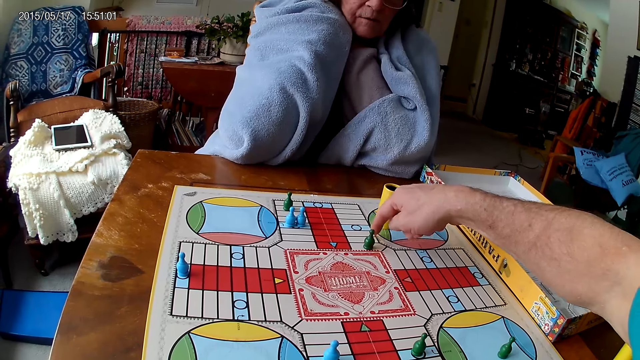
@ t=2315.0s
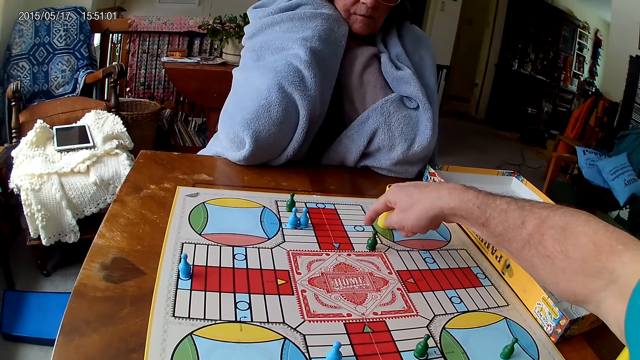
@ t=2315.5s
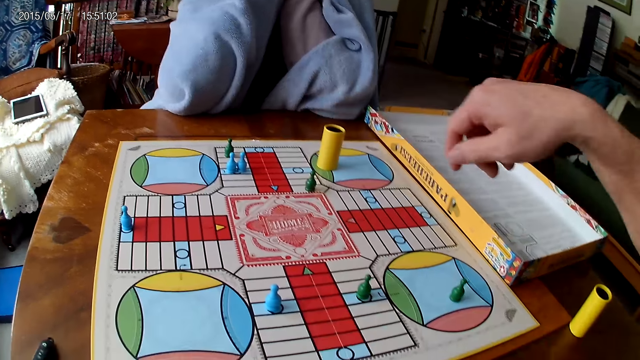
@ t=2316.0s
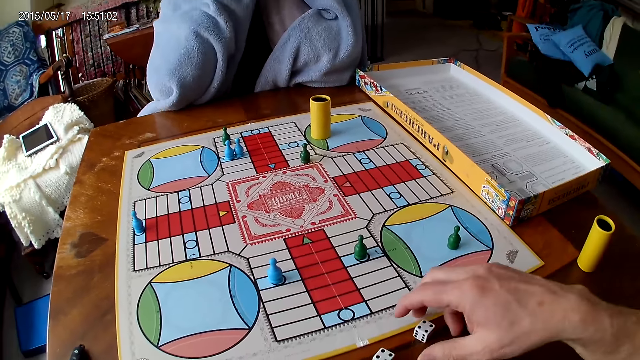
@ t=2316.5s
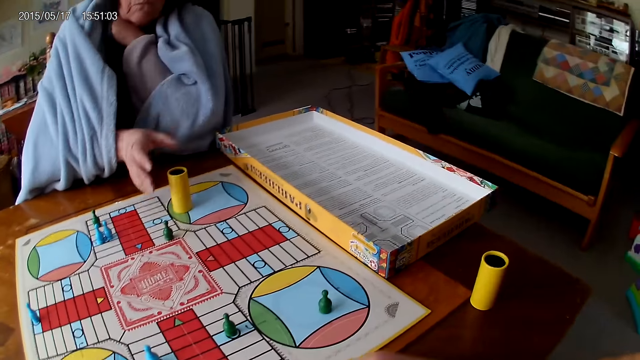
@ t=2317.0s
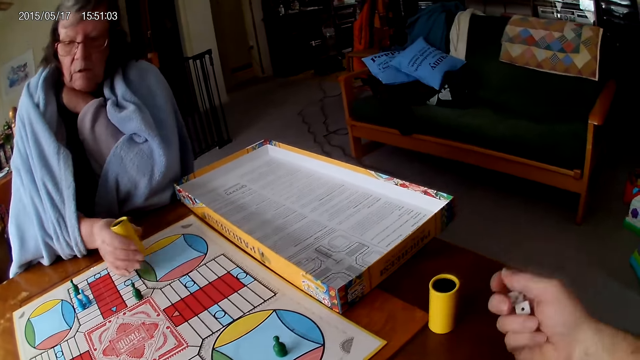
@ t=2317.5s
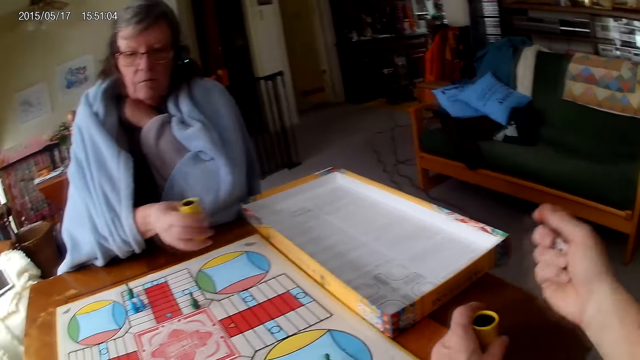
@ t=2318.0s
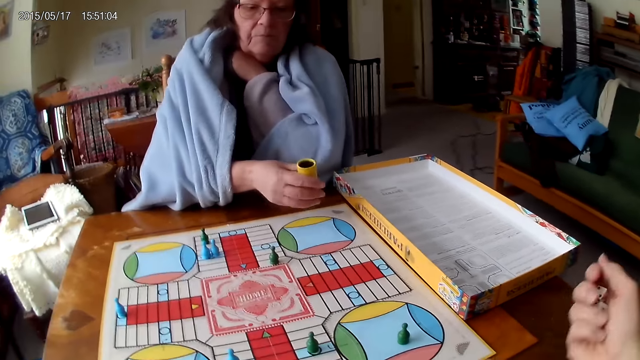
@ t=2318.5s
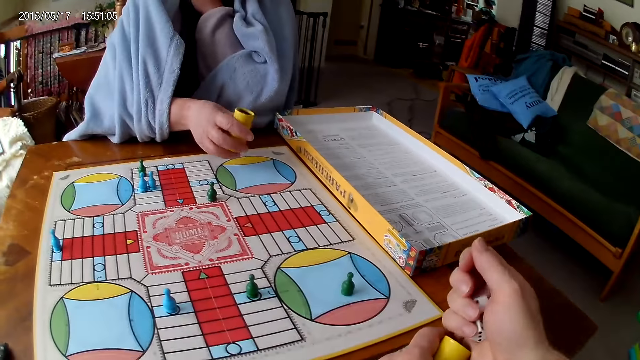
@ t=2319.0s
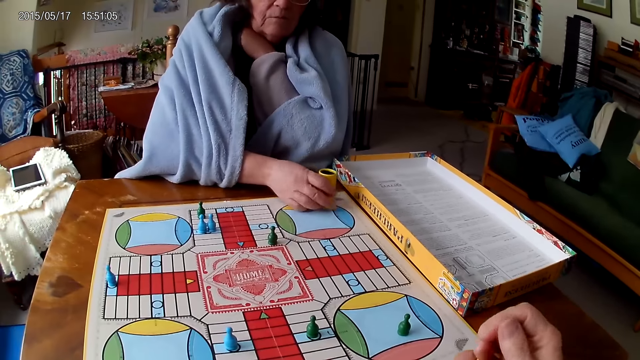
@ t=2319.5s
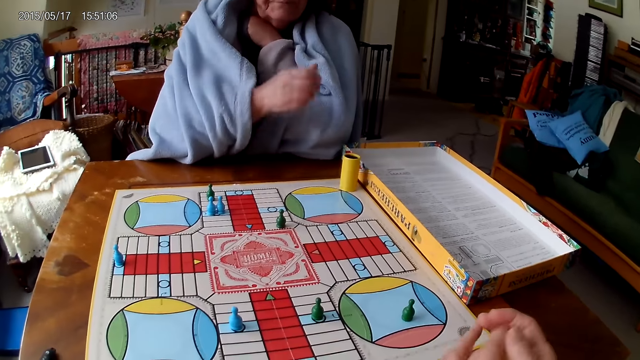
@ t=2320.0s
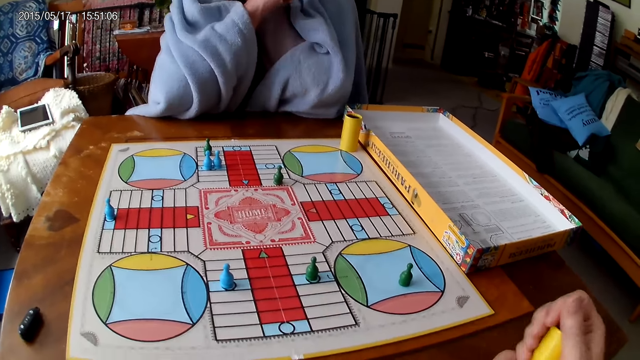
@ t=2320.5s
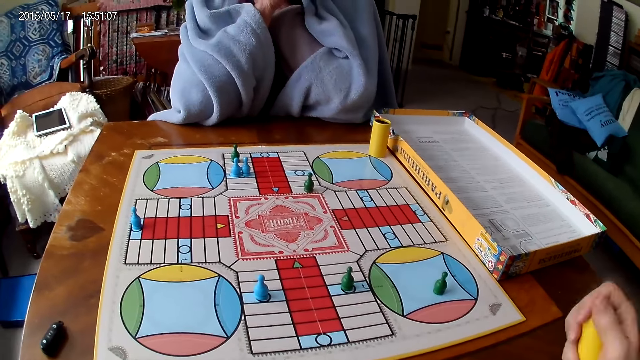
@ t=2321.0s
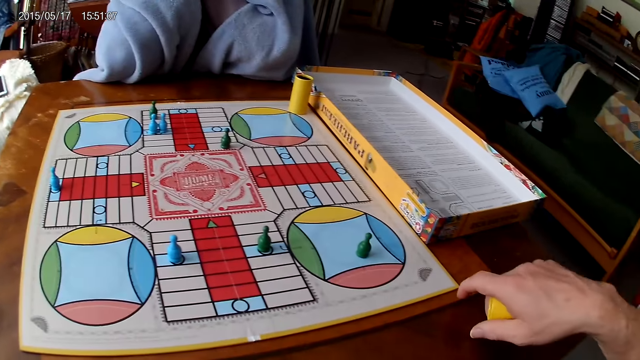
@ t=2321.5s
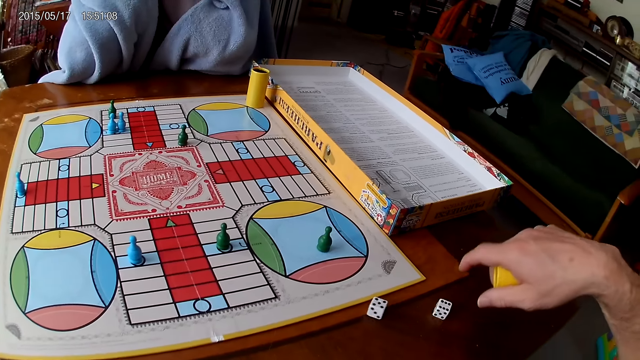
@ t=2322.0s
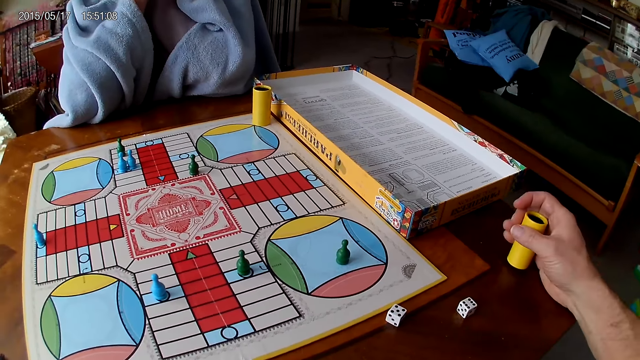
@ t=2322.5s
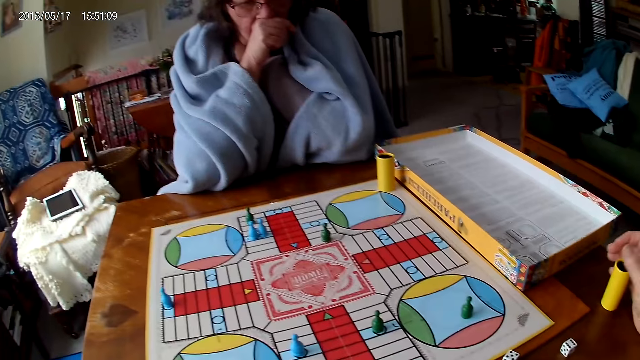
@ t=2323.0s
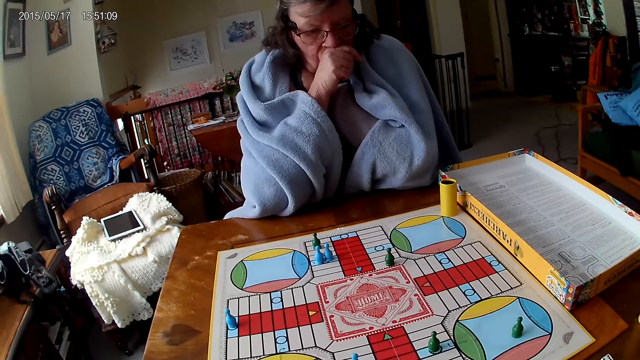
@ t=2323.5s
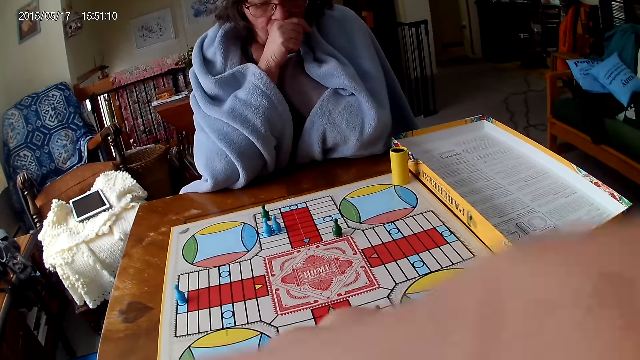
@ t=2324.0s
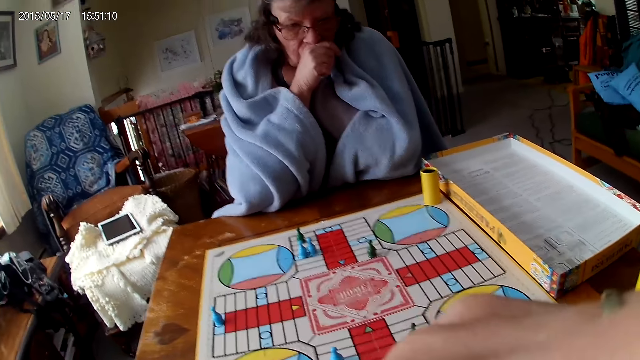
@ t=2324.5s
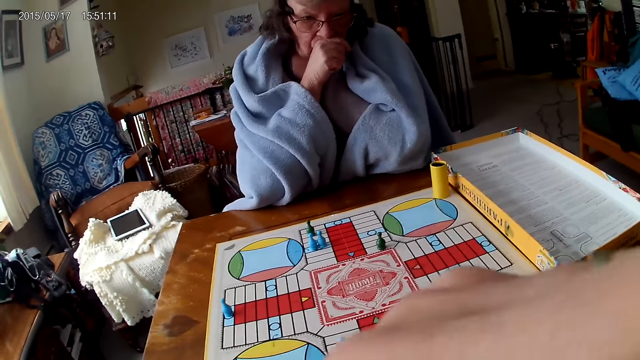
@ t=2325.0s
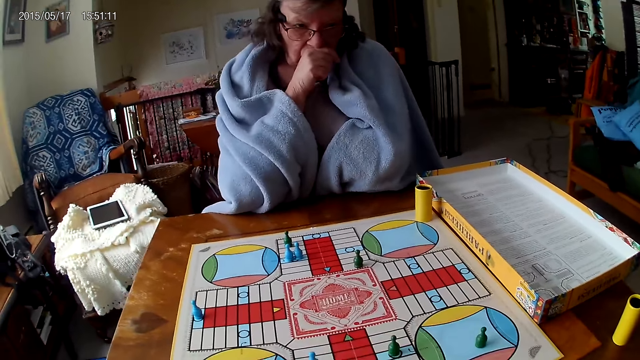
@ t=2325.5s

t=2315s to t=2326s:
The camera wearer moves a hand away from the game board. He picks up his dice from the Ludo board with his right hand. A woman picks up her container from the Ludo board with her right hand. The camera wearer shakes the dice in his right hand. The woman shakes her container with her right hand. The camera wearer holds the dice cup or container. He grabs his container on the table with his left hand. He drops the dice in his container in his left hand. The woman puts the dice on the game board. She drops her container on the Ludo board. She moves a hand away. The camera wearer holds the dice cup with the other hand. He shakes his container with his right hand. He drops the dice in his container on the table. He drops his container on the table with his right hand. He moves a hand. He touches his face with his right hand.

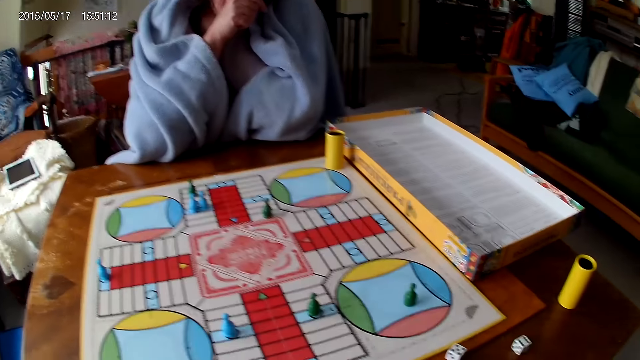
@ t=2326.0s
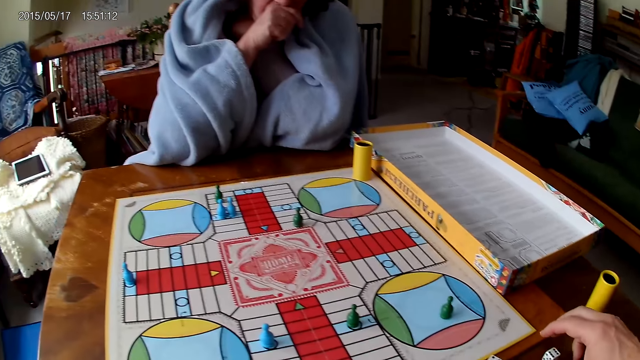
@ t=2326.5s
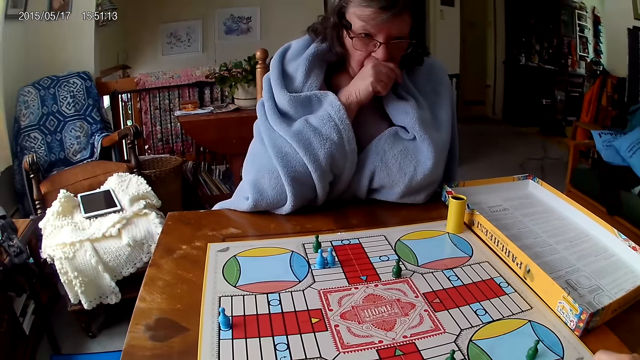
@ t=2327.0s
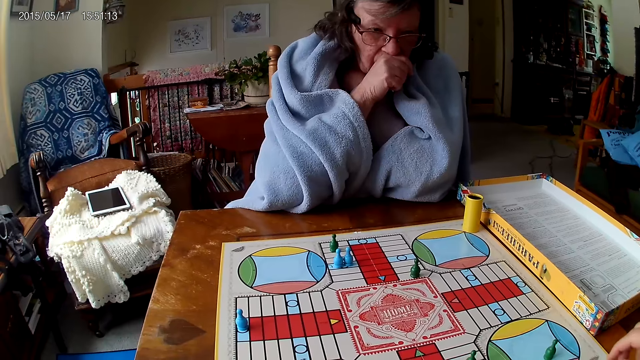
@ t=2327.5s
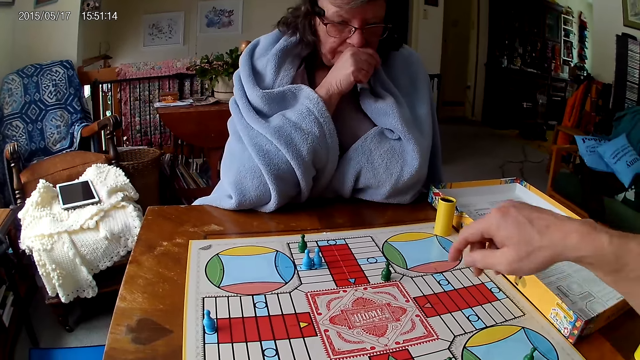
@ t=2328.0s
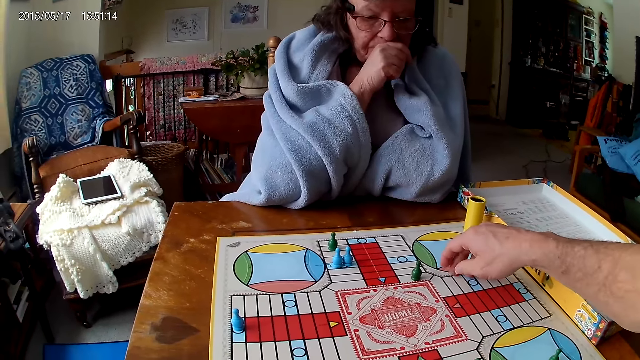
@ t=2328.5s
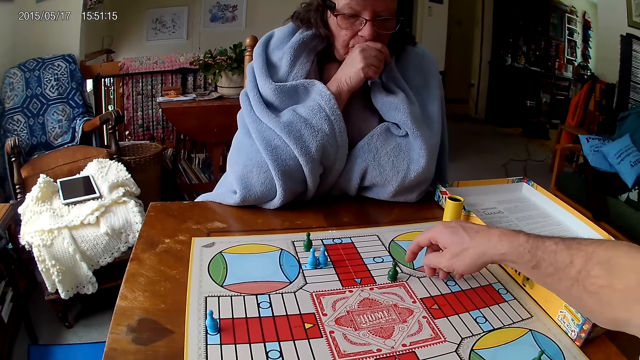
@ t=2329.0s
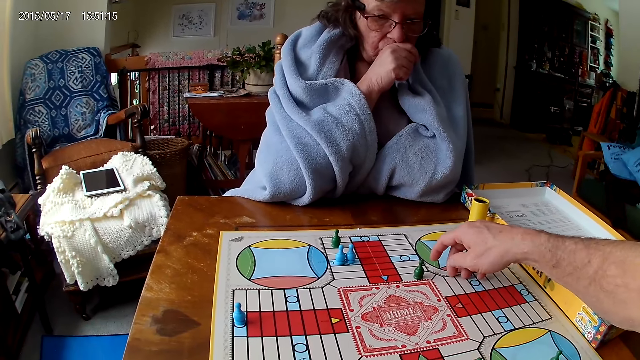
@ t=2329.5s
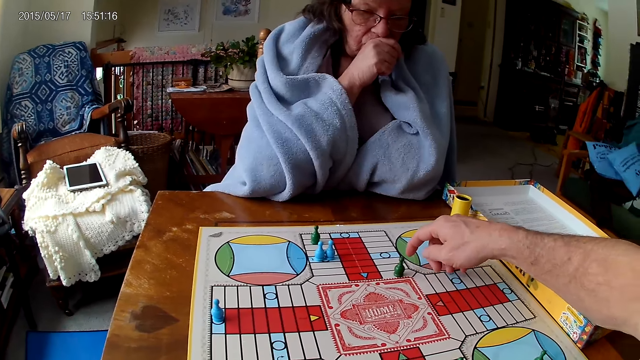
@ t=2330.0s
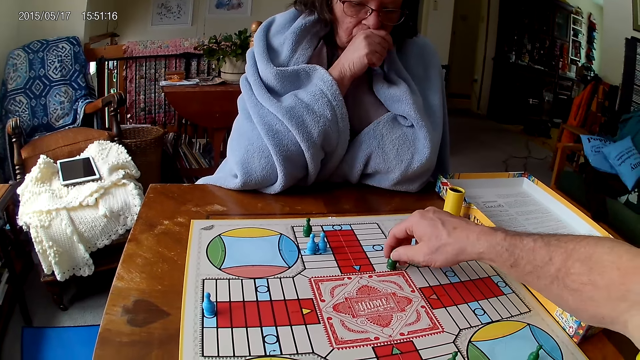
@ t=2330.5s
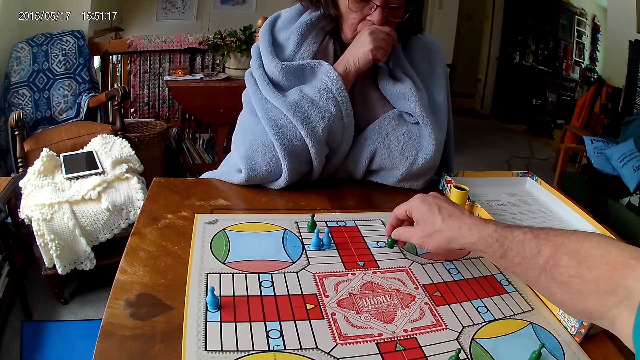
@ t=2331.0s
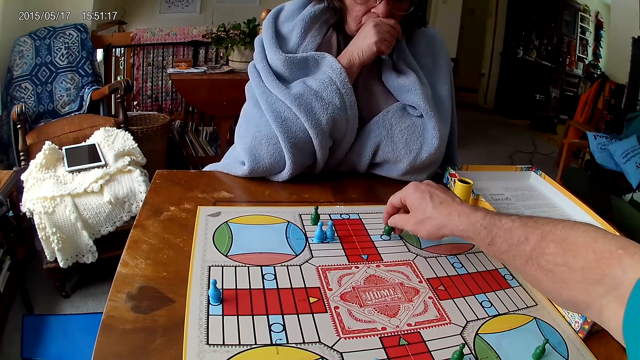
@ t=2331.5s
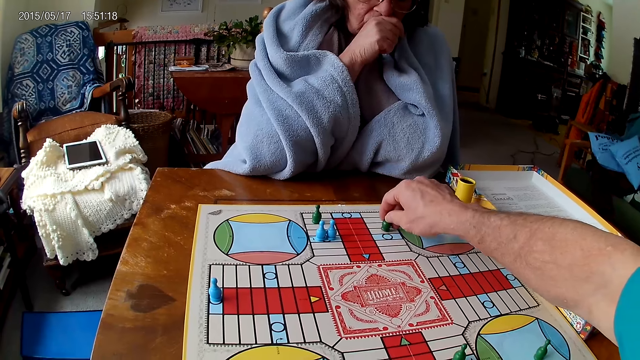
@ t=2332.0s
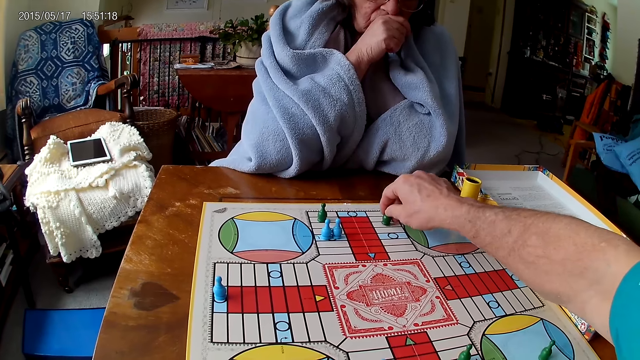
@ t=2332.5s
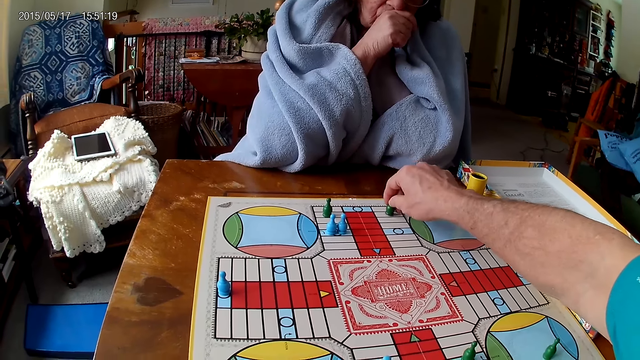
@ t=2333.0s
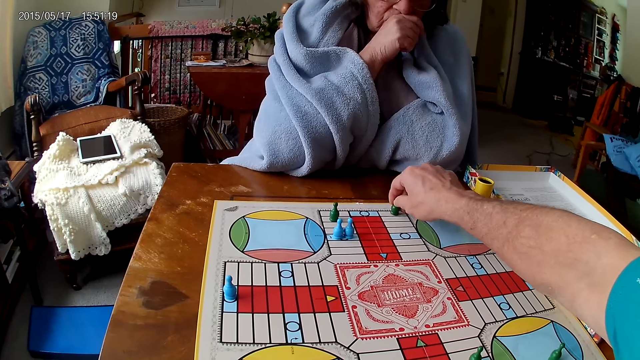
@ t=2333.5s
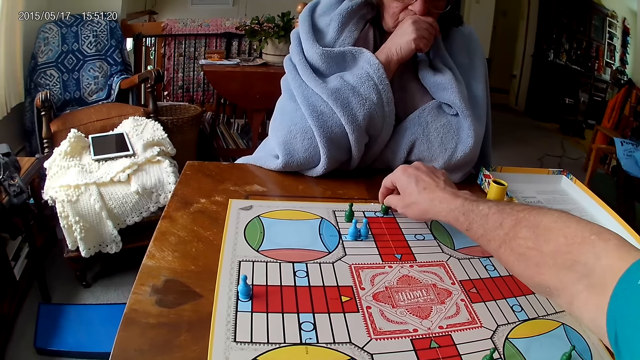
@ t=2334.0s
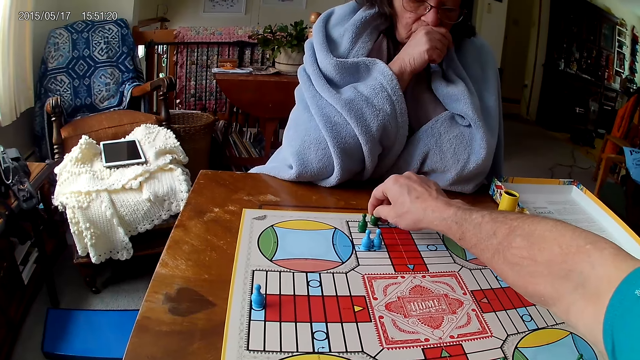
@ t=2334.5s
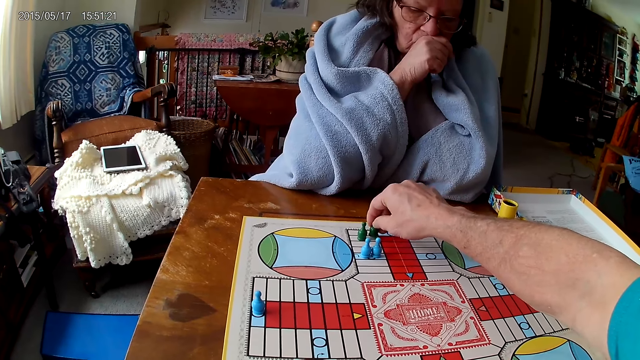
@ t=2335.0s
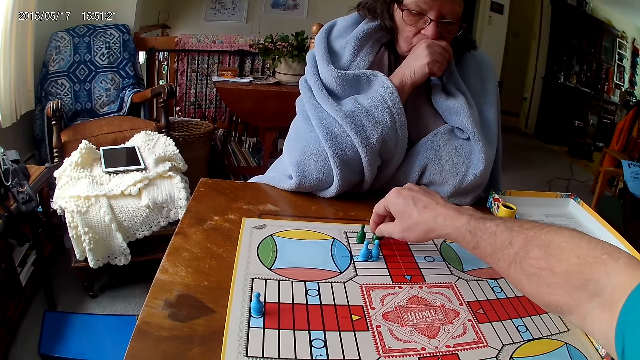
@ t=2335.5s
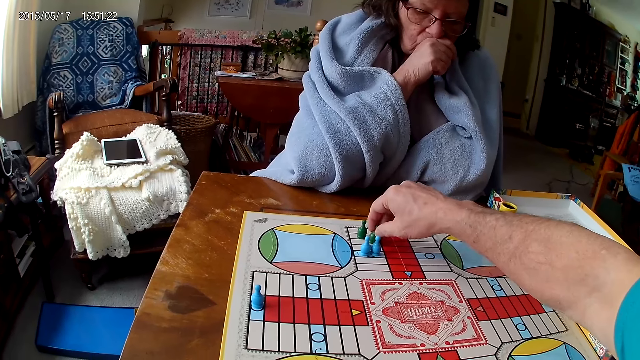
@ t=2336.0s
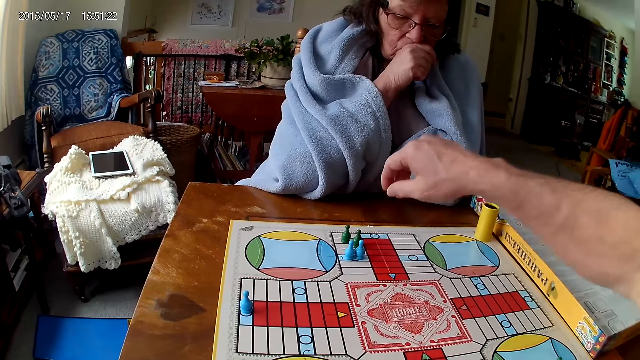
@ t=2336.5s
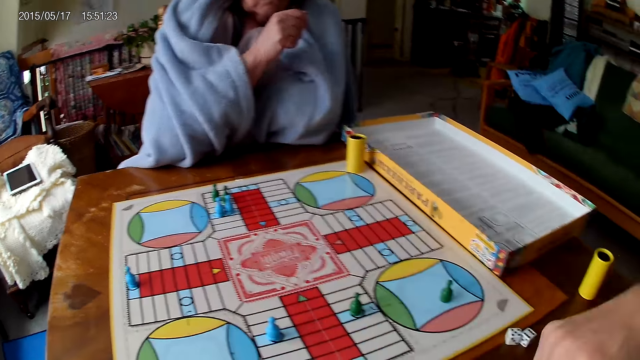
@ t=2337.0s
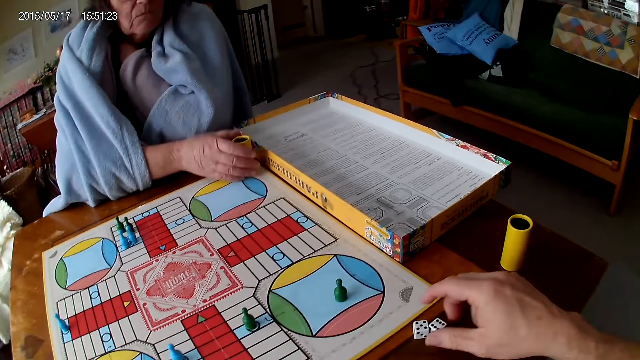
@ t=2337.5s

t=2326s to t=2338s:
The camera wearer touches the dice. He moves a hand. He moves a piece on the Ludo board with his right hand. He holds the game piece. He removes the hand from the game piece.
